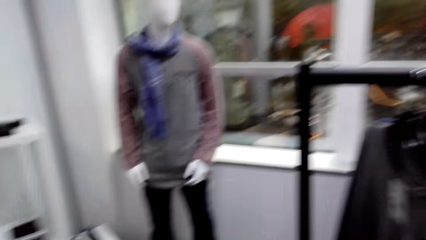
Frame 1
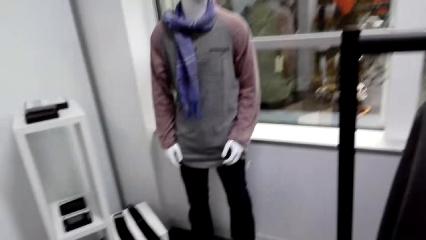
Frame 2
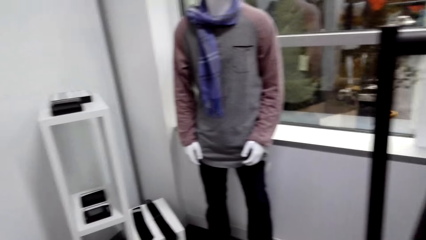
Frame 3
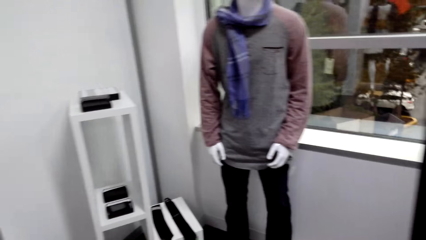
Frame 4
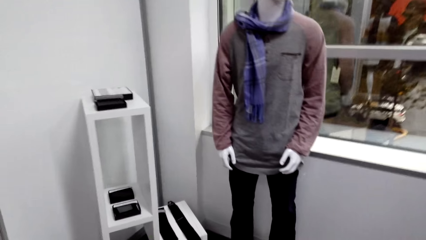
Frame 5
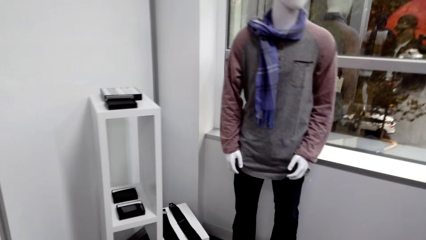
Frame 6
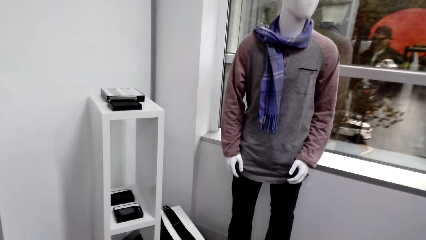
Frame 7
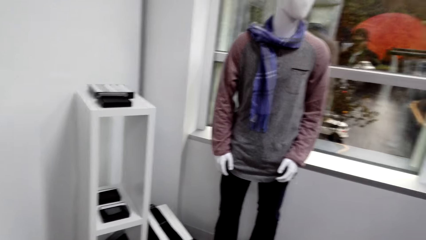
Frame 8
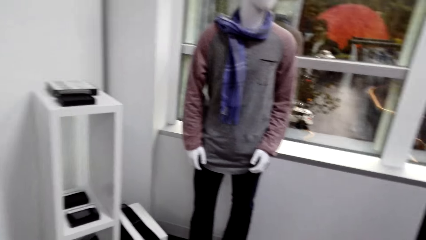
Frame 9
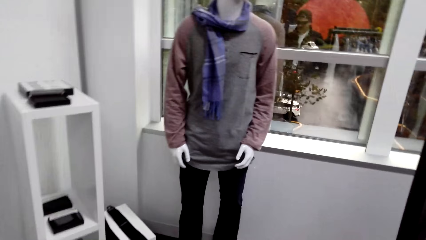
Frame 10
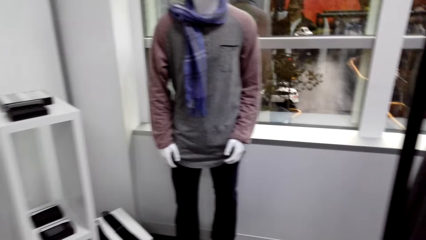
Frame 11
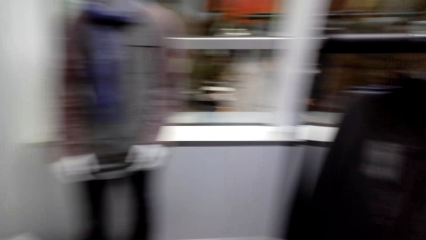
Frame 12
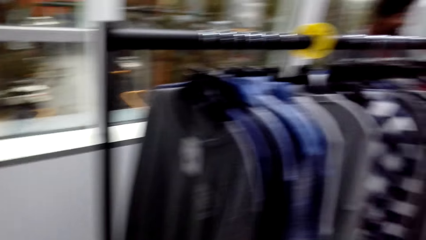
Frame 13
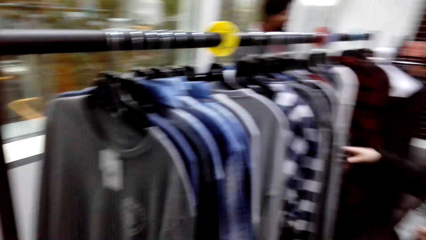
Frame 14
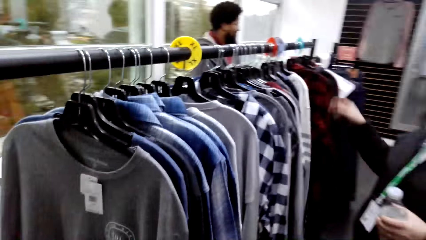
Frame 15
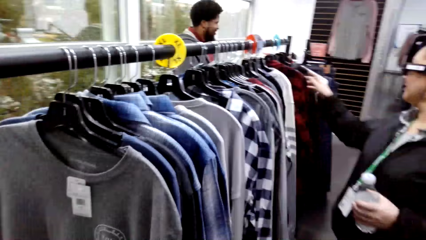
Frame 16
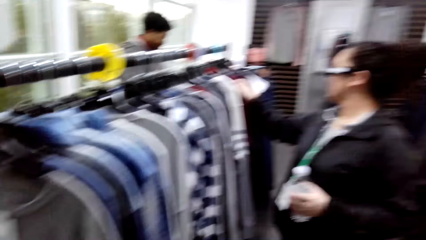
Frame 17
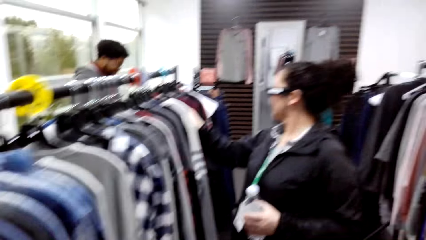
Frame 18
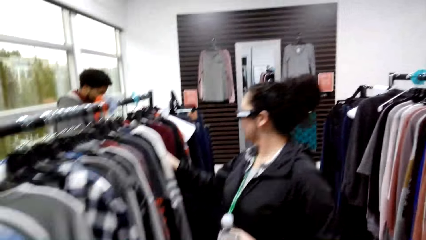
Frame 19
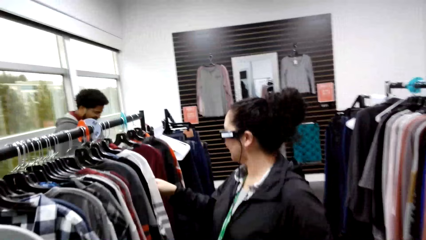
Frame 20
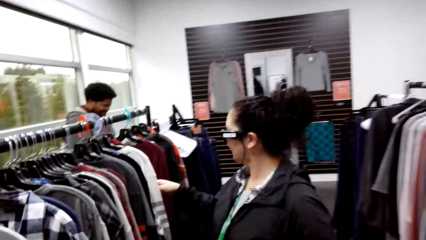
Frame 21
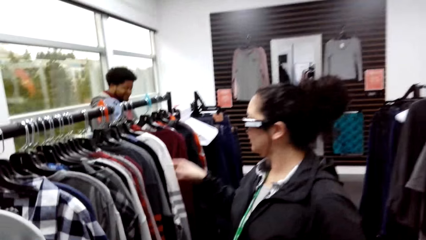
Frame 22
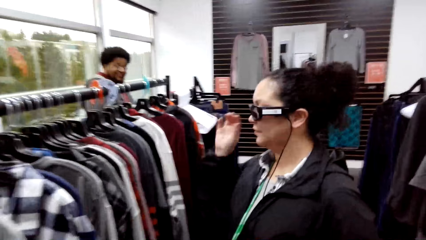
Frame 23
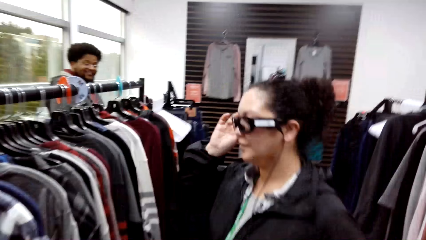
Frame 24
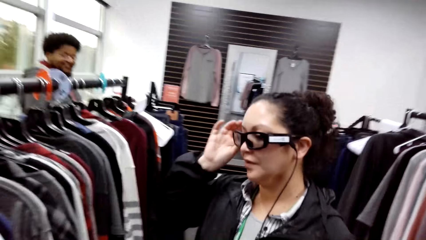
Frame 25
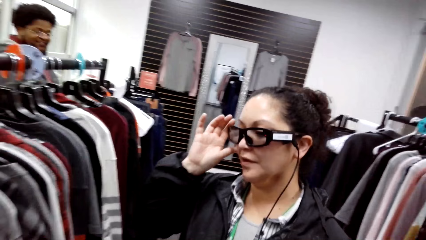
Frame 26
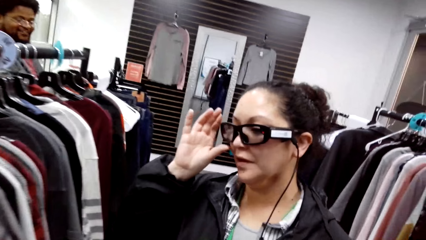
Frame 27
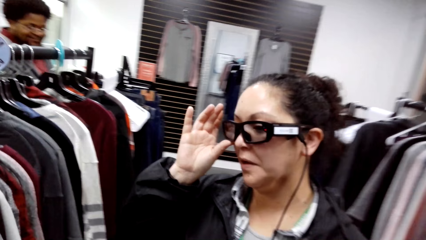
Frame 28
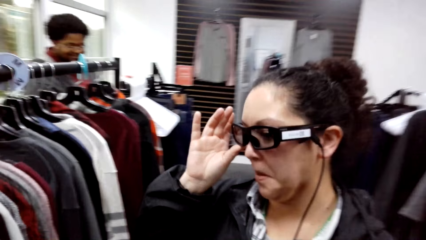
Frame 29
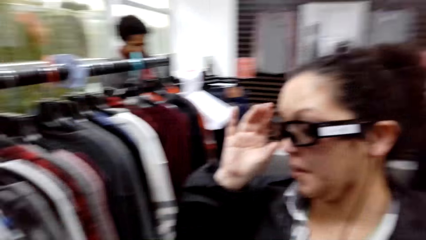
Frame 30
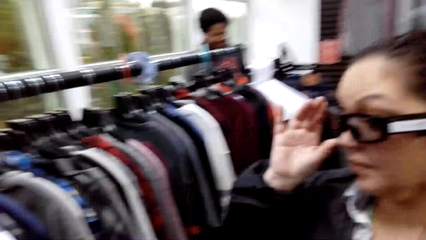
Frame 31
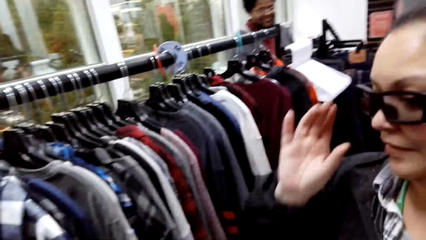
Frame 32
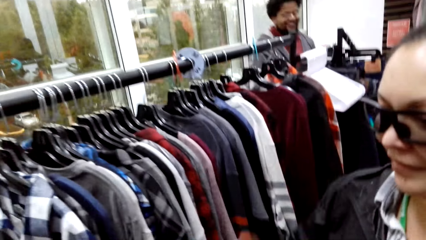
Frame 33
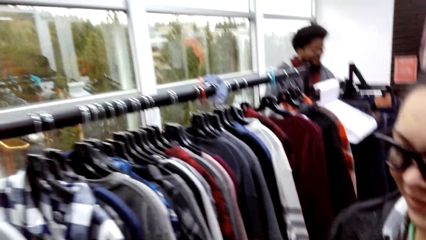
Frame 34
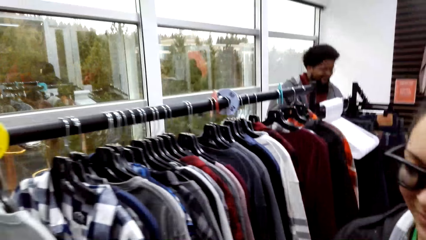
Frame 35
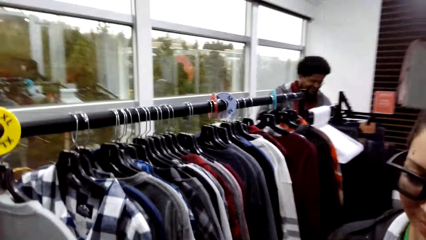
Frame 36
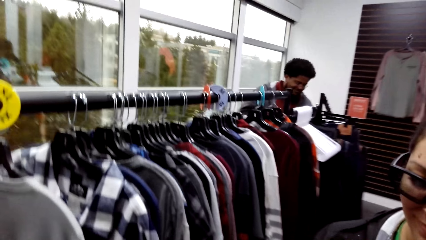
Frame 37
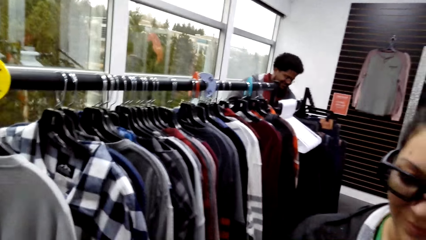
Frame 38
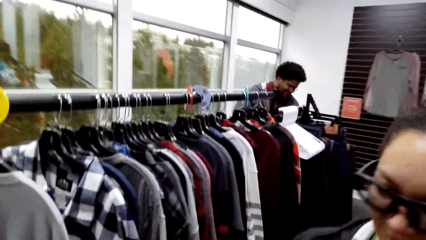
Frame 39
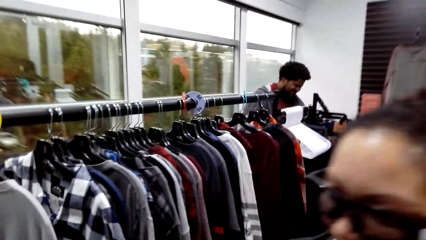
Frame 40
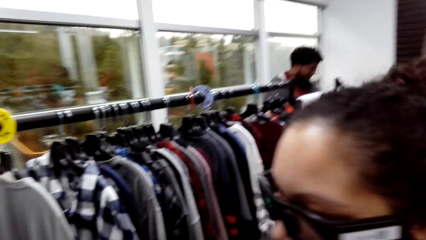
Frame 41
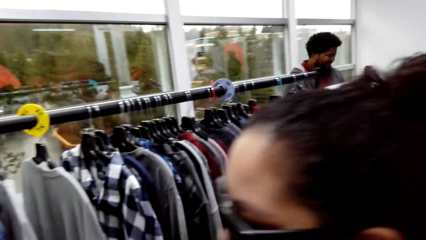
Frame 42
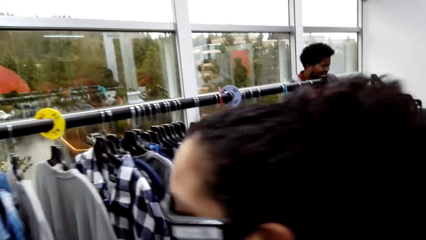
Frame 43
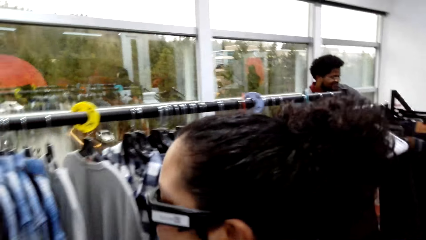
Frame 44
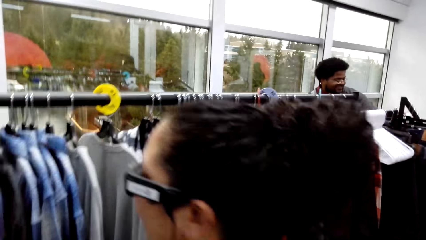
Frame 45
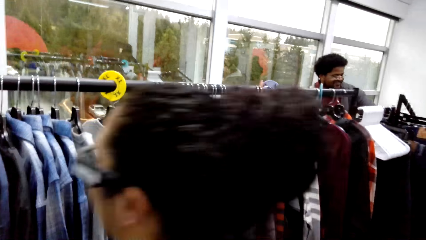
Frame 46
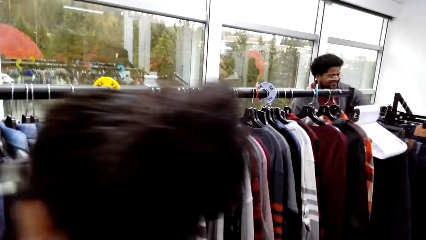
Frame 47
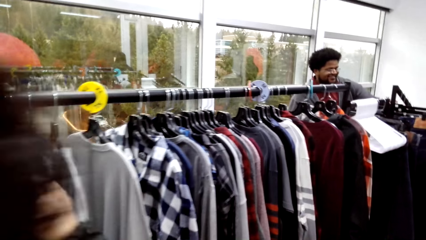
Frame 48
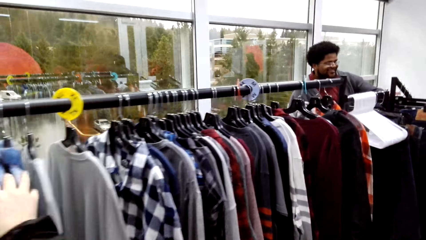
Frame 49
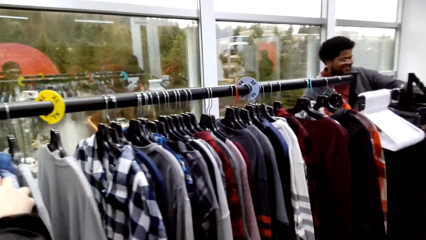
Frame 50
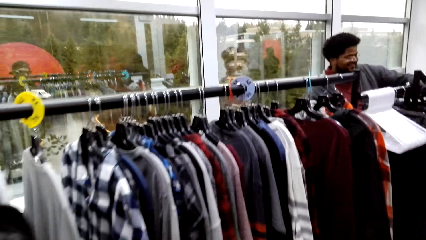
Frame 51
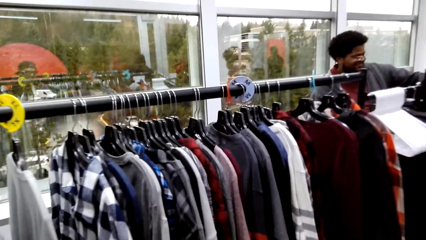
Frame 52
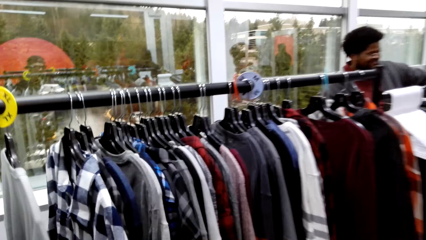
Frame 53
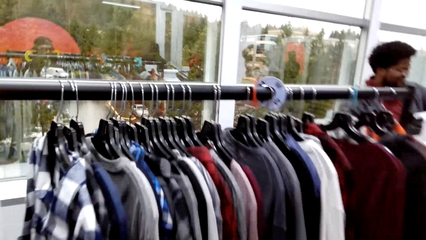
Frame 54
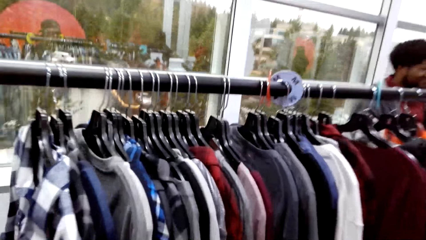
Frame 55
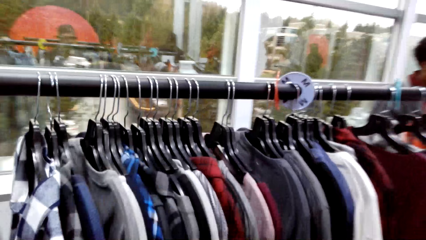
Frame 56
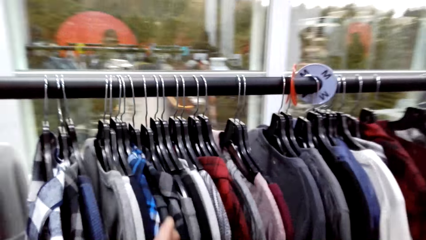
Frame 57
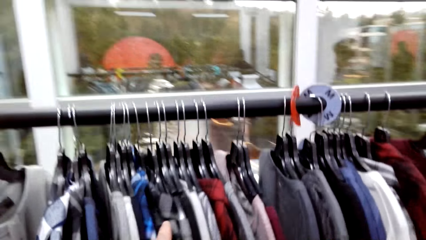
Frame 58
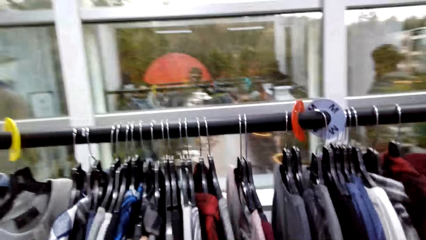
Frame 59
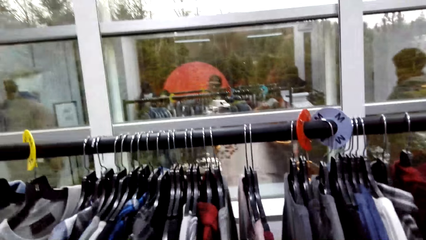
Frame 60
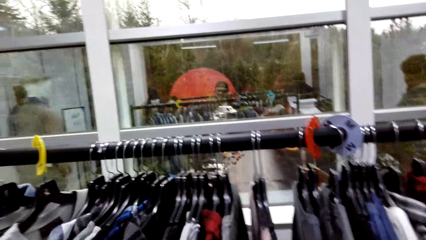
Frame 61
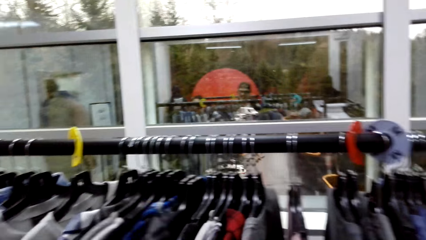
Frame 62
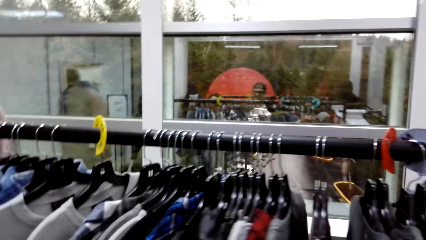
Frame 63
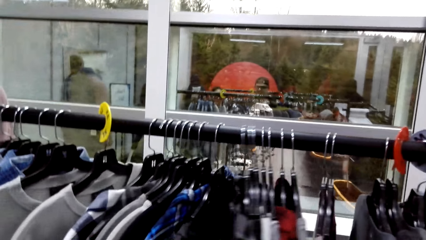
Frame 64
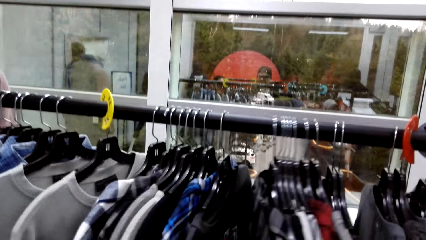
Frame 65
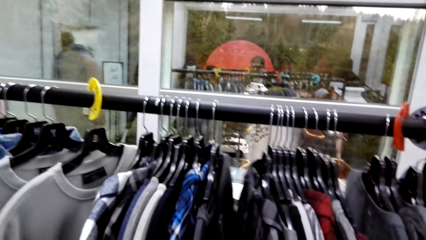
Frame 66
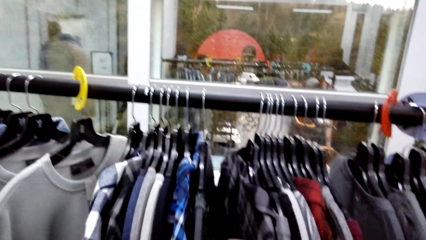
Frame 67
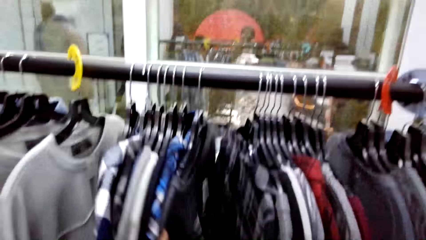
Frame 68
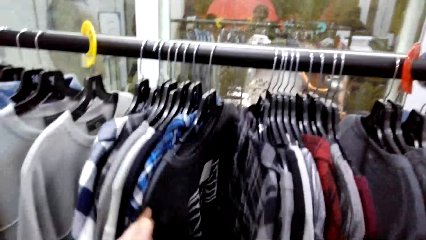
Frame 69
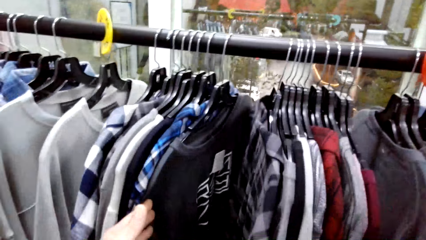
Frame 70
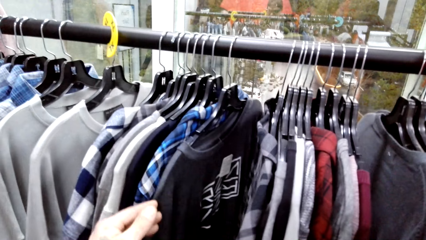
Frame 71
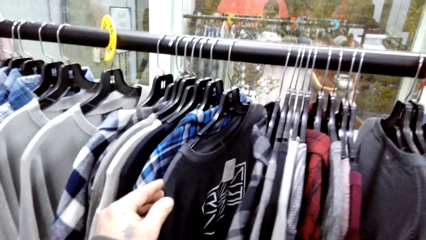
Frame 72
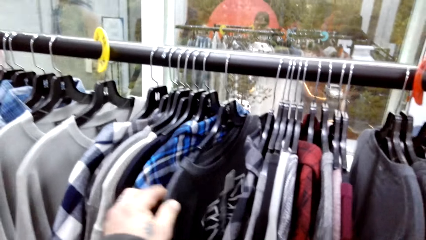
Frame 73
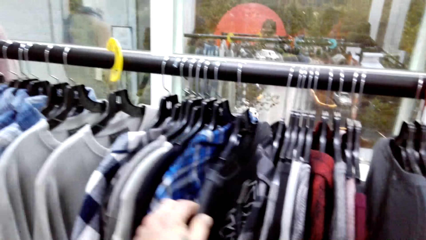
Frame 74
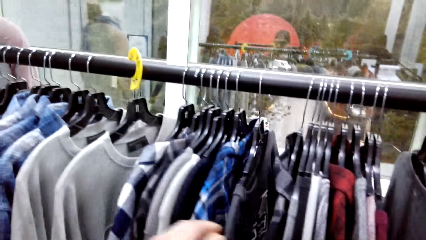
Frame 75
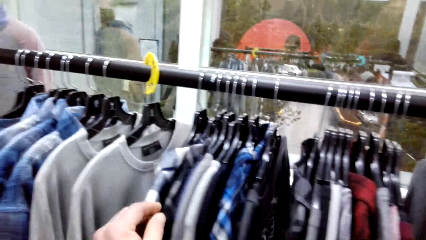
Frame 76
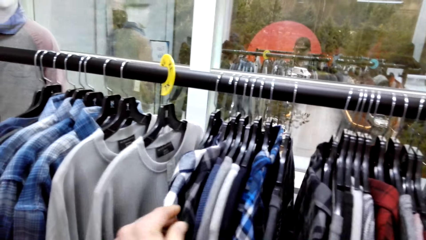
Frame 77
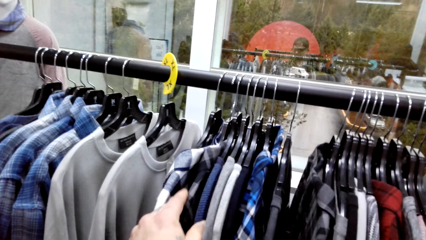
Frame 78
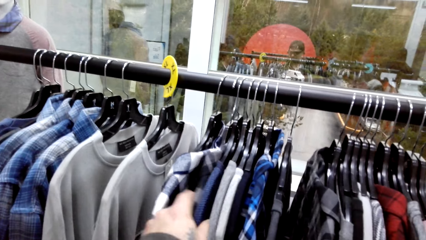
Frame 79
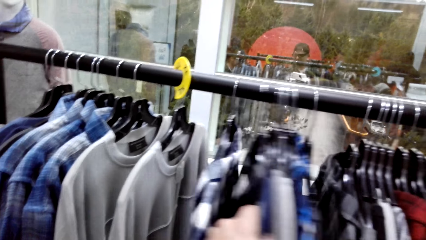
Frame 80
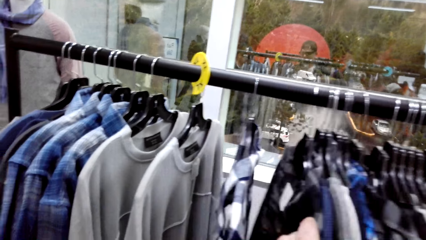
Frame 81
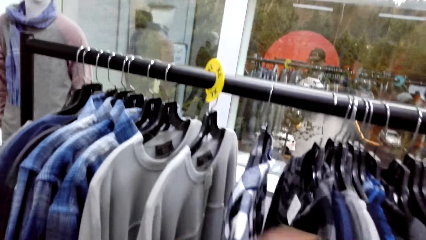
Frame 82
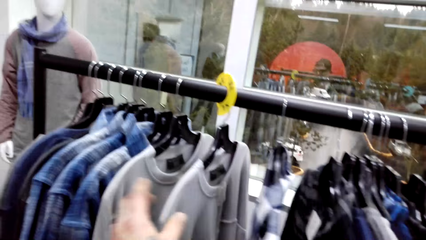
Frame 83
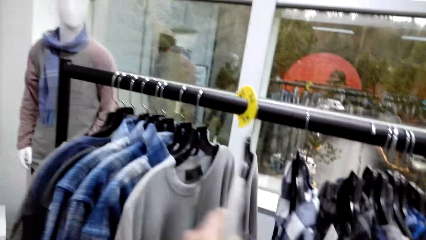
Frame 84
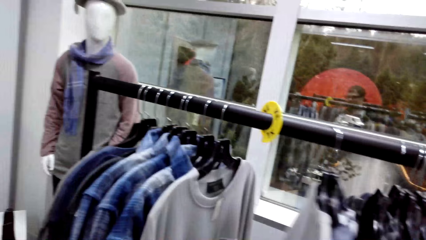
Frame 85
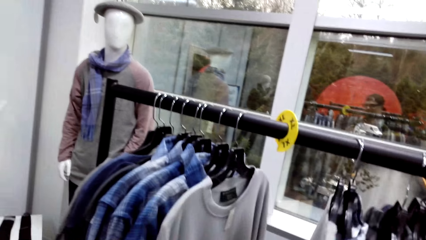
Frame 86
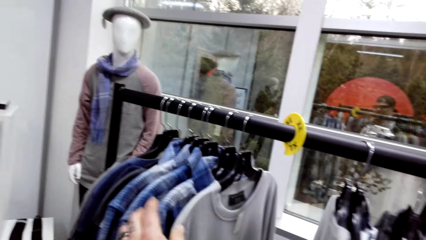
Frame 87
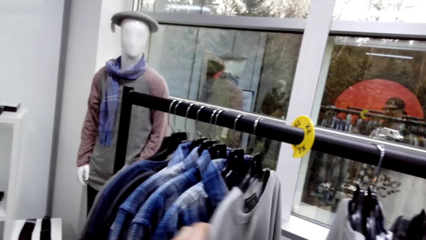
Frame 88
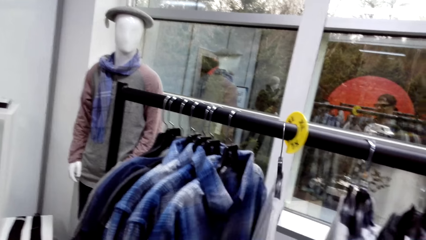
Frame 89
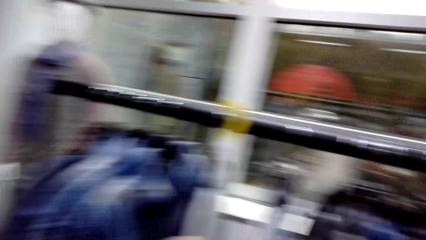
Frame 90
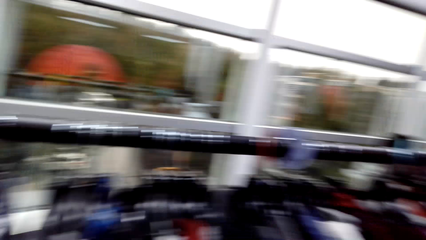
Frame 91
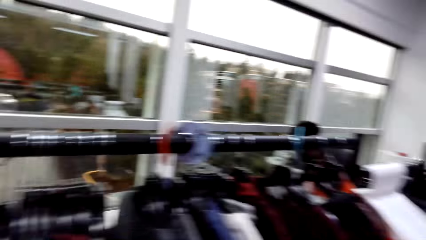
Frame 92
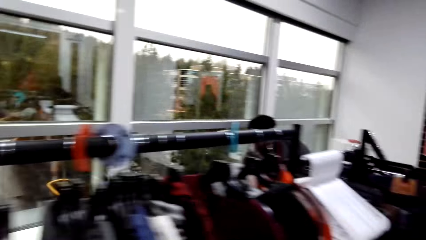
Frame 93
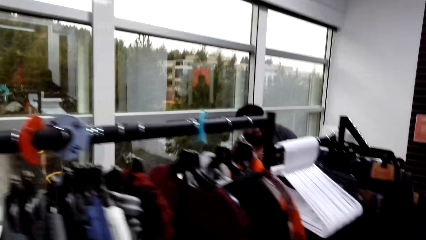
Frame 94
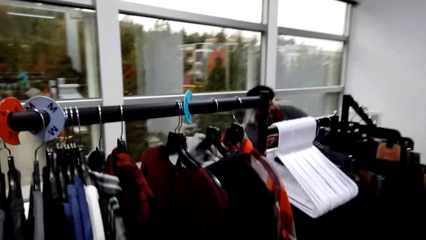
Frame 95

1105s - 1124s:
The camera wearer walks around the clothing store. They talk to a woman. They inspect a sweater.
